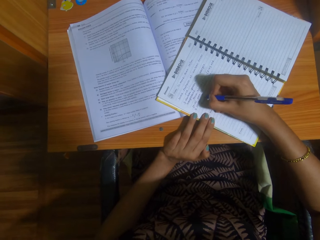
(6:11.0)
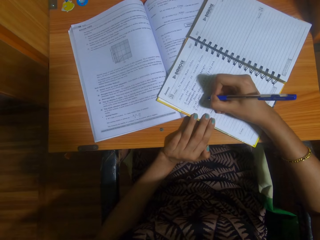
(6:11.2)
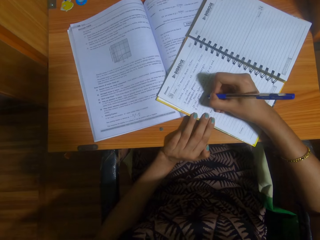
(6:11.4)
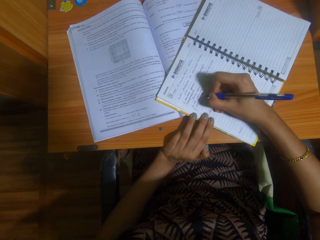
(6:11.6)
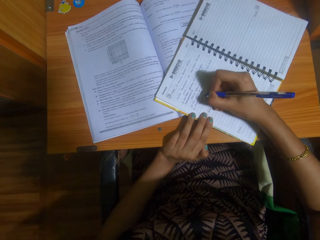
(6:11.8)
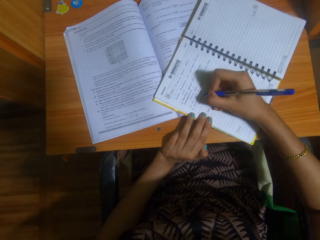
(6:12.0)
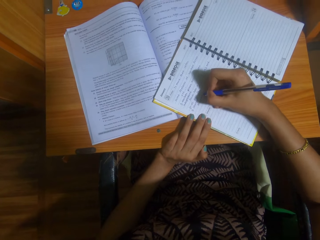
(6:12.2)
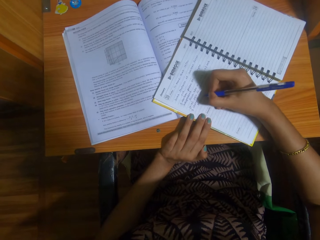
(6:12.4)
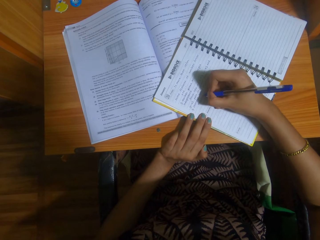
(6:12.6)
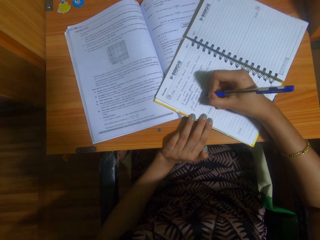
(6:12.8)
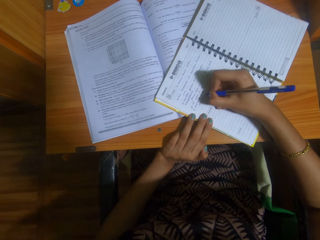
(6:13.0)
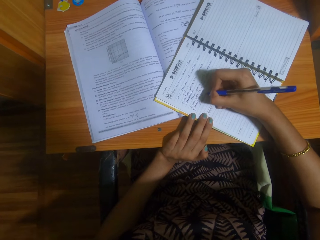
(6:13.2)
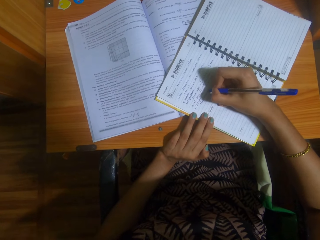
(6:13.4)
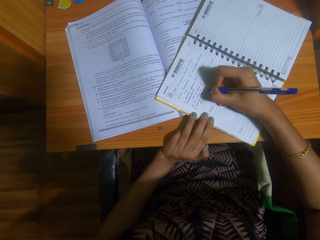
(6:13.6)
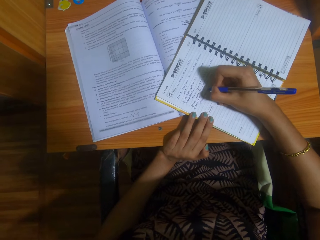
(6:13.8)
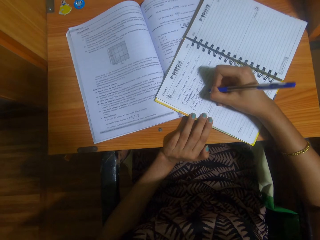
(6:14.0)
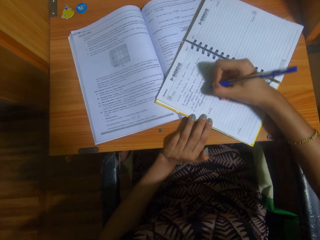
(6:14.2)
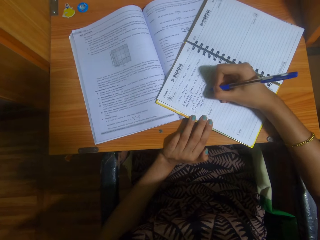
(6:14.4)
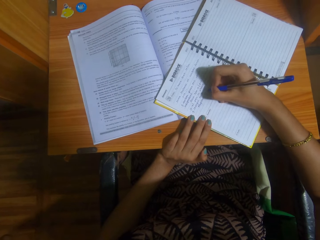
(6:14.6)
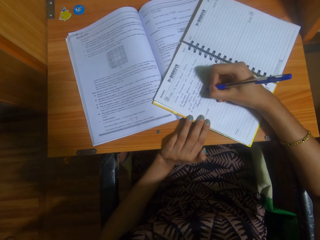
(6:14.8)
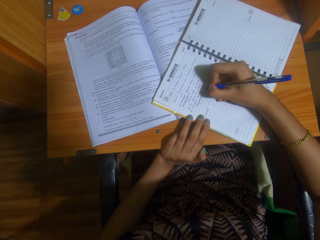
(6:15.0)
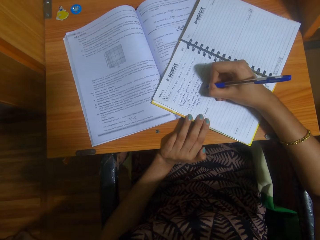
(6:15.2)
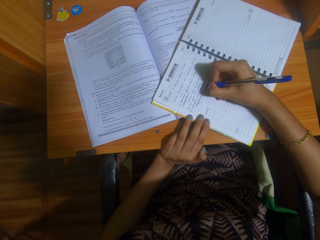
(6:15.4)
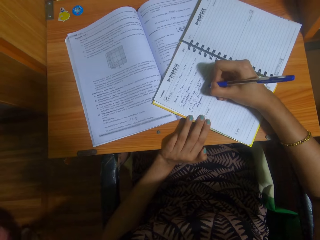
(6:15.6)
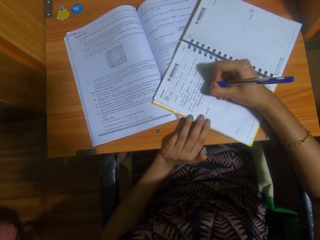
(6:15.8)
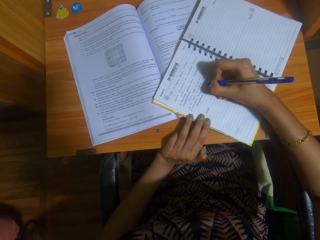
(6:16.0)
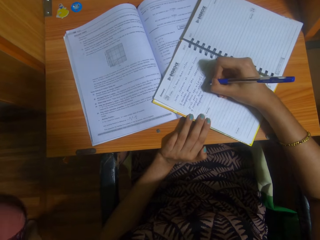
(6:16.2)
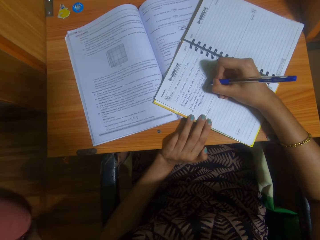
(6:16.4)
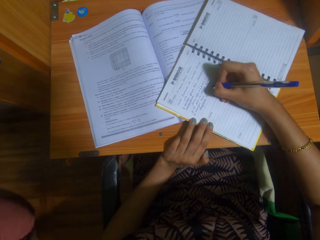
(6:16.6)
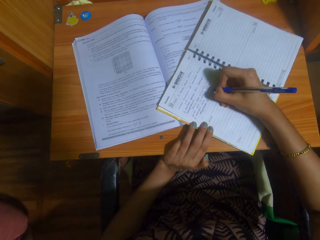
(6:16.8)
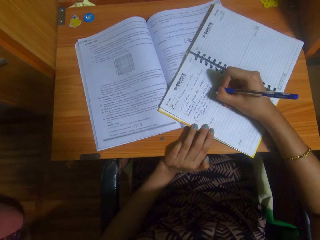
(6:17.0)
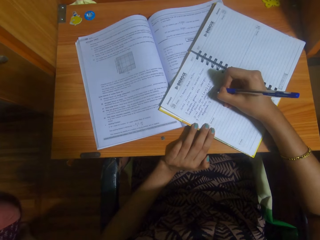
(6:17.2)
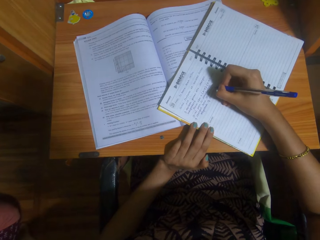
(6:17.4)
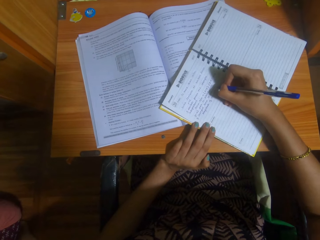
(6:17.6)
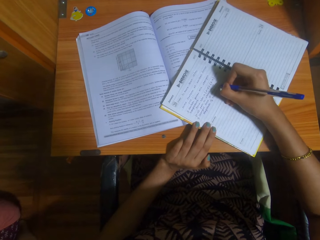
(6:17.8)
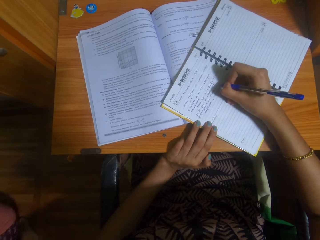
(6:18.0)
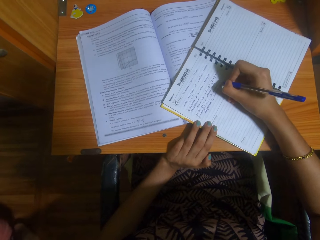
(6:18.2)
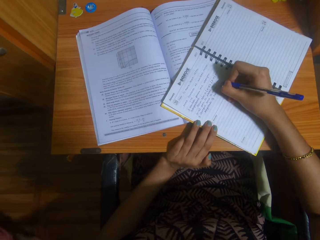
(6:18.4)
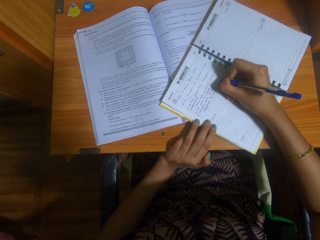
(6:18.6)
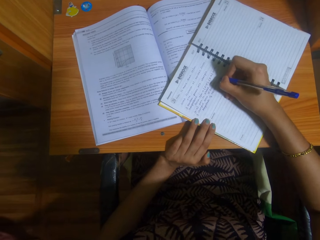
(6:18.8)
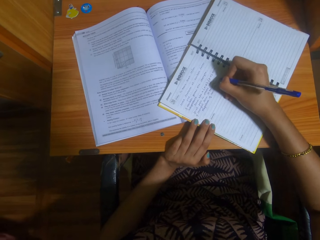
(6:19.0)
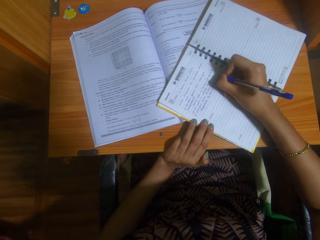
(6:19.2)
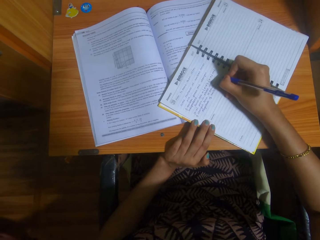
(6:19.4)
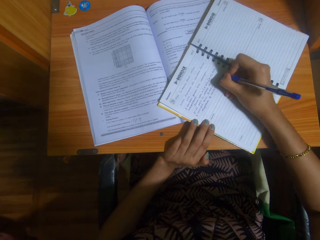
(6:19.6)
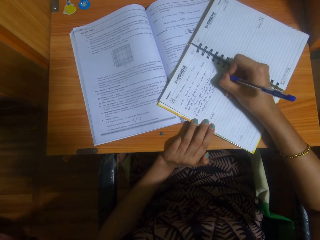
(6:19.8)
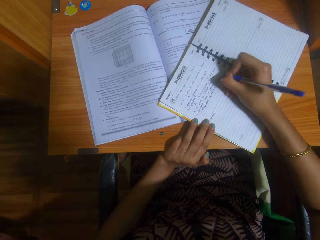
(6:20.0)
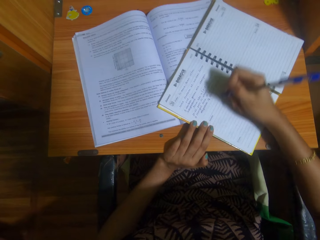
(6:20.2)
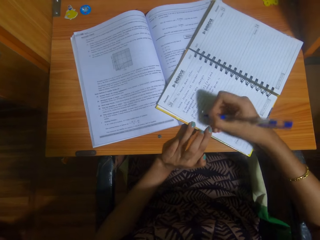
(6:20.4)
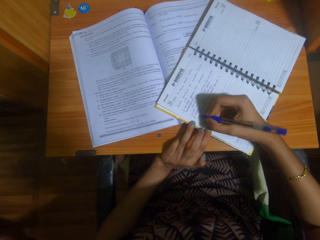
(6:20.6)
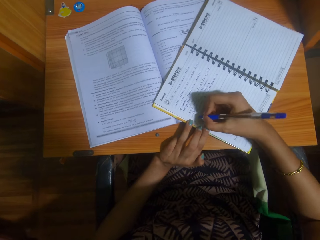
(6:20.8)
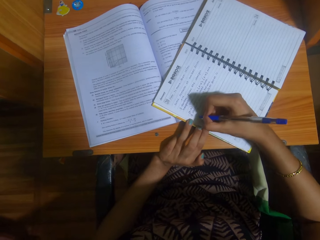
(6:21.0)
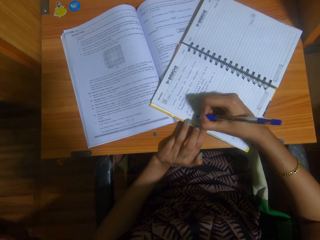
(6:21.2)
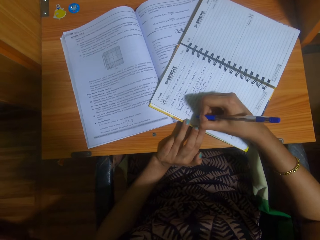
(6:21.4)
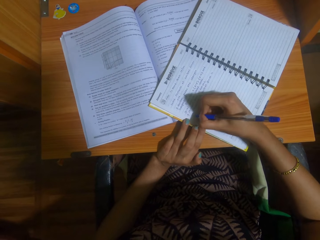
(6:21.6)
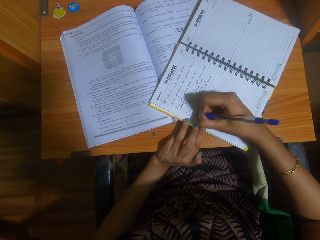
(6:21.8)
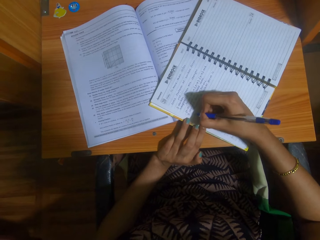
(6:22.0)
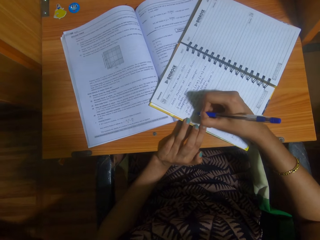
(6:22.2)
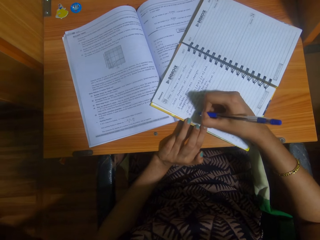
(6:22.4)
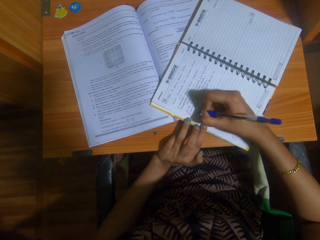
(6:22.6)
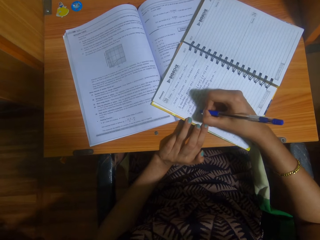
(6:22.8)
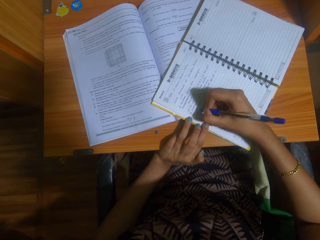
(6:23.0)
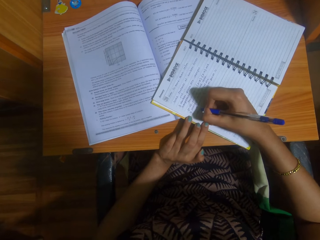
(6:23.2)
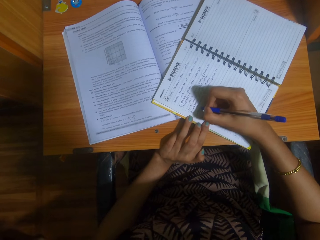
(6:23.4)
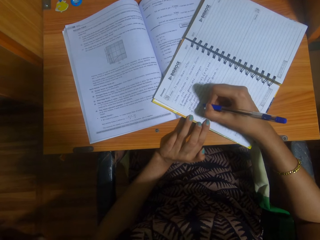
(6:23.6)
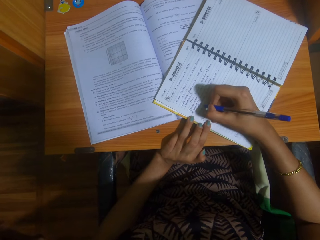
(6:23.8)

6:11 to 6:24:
The camera wearer writes on the notebook with a pen repeatedly. A child stops. The camera wearer stops. She adjusts the position of her hand on a book. She writes on the notebook with the pen.

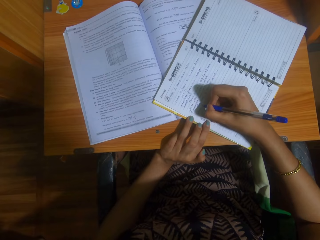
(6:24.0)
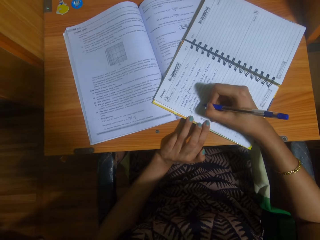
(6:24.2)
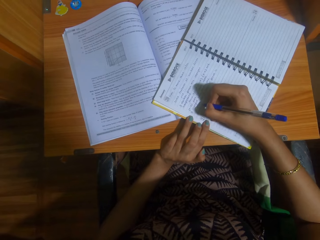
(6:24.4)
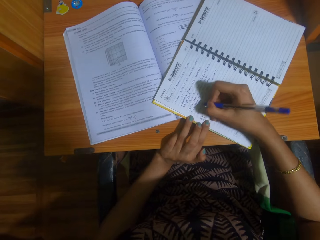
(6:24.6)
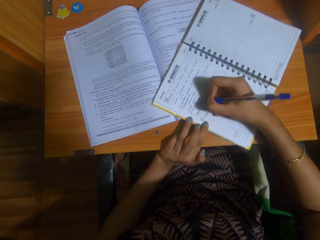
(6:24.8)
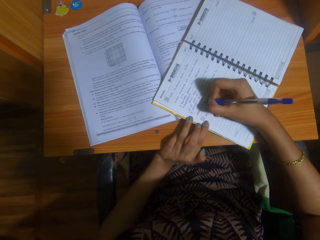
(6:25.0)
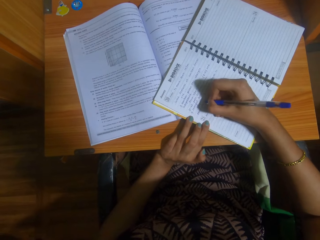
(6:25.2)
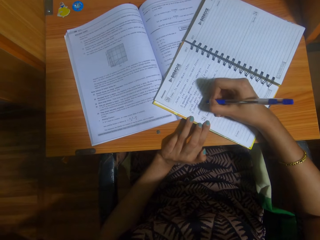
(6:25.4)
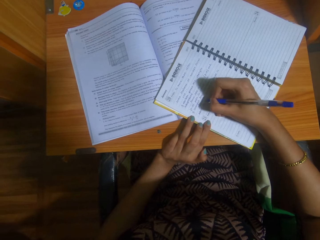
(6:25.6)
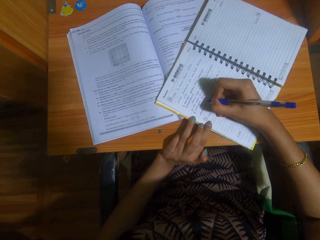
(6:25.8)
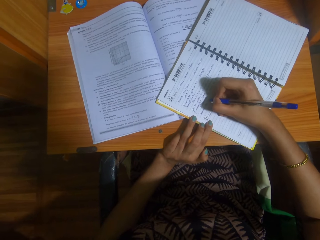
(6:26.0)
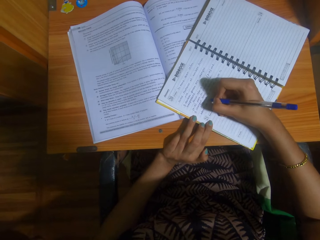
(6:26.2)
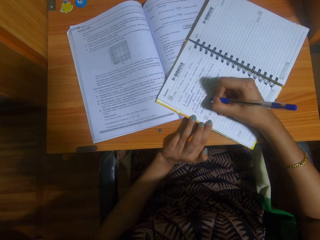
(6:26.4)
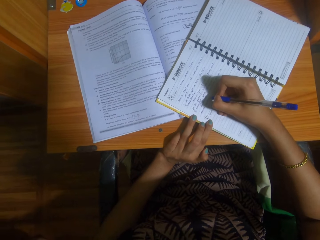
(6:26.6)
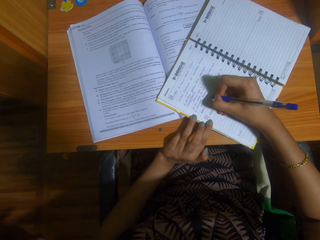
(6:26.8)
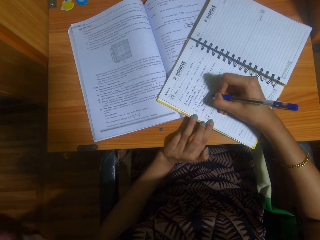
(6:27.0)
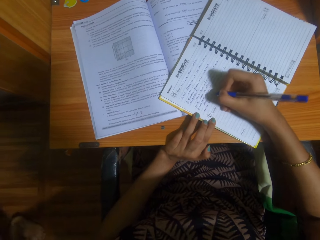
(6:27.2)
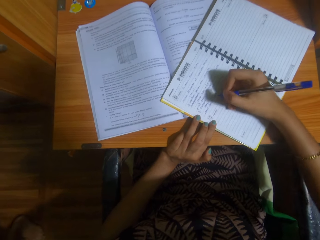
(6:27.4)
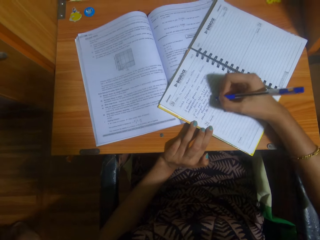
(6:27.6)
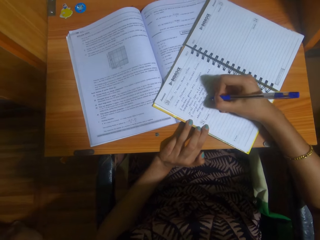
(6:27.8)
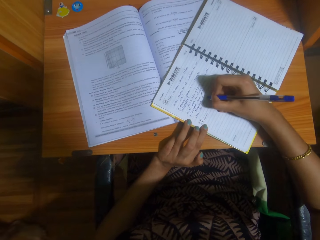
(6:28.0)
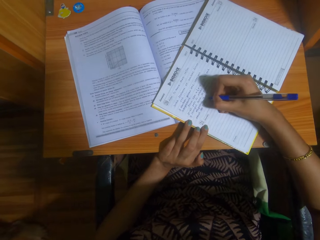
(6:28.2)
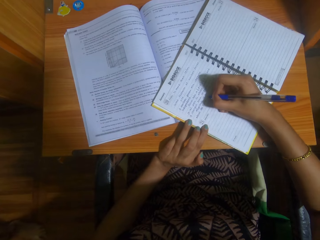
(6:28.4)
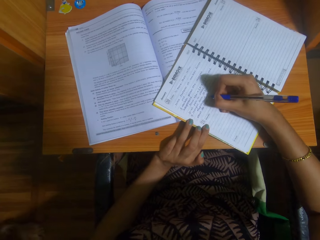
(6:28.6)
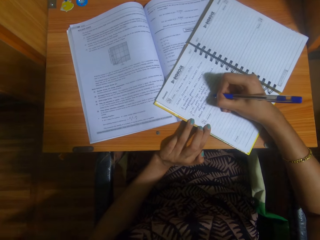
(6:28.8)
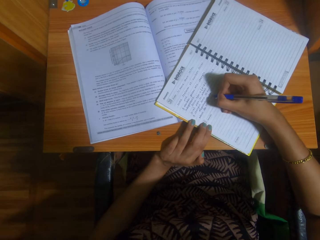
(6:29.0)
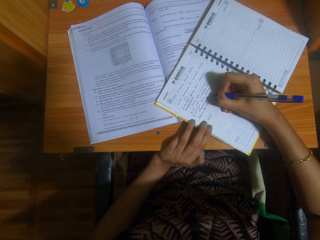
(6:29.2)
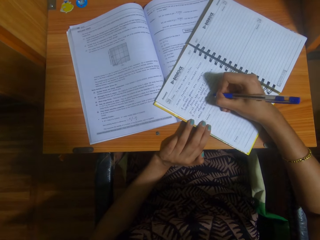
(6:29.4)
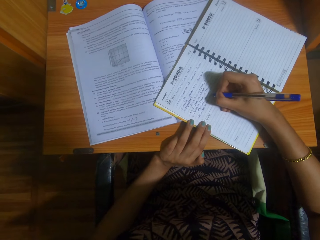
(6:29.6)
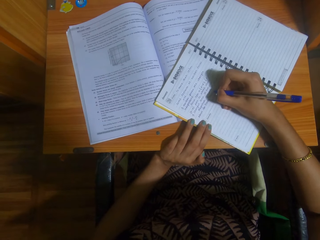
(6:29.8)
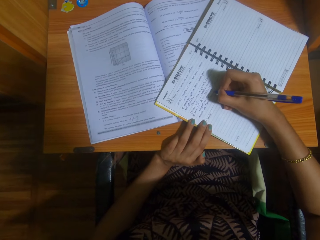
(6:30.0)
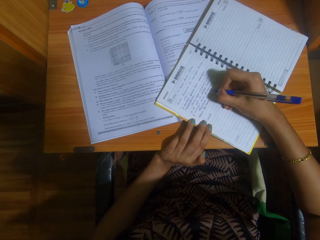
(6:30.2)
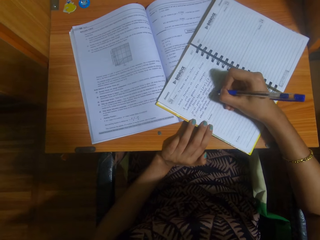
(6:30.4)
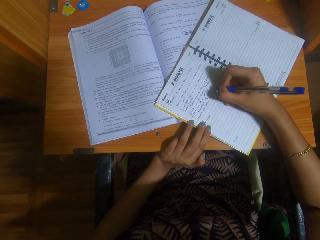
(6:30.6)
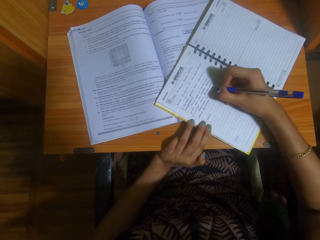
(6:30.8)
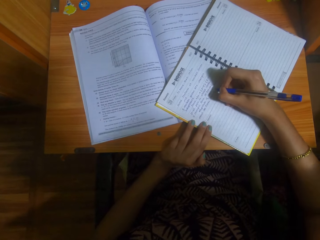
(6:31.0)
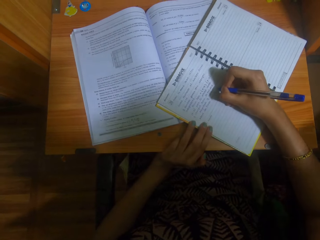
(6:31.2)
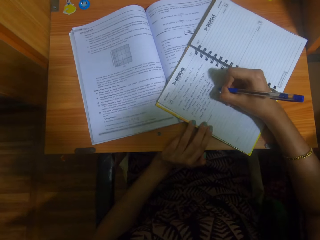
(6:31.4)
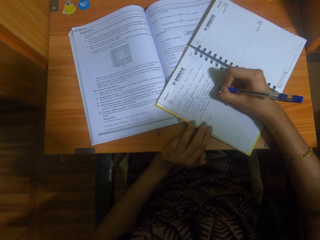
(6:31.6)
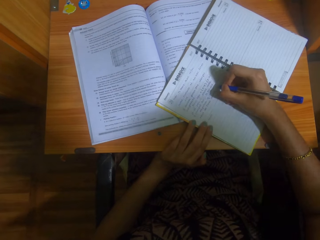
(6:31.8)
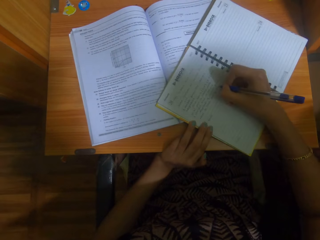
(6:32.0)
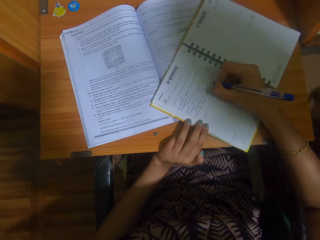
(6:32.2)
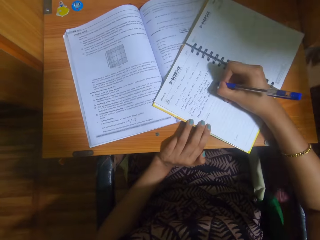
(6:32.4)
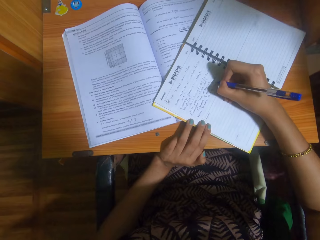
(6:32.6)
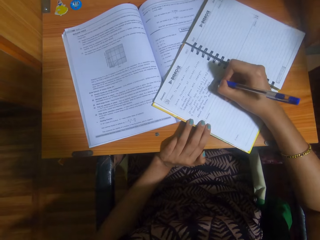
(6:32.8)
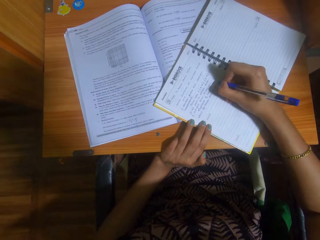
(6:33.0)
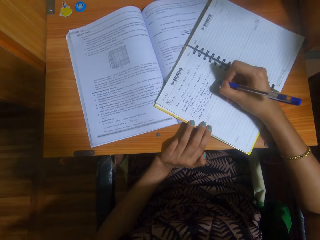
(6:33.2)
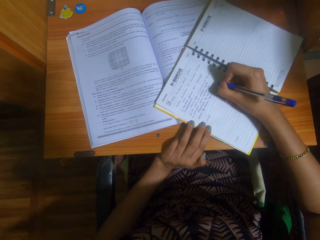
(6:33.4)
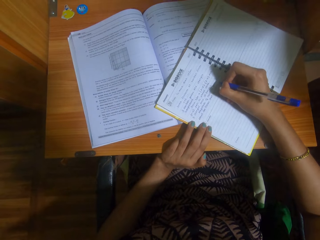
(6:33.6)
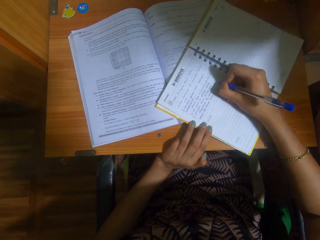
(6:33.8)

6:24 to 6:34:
A child sings. The camera wearer writes on the notebook with a pen. The child stops and walks around. The camera wearer writes on the notebook with the pen. The child stops.
